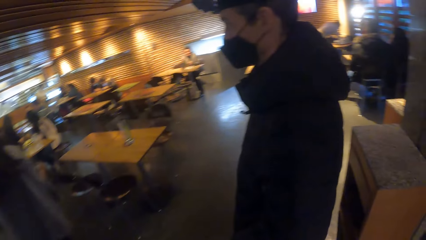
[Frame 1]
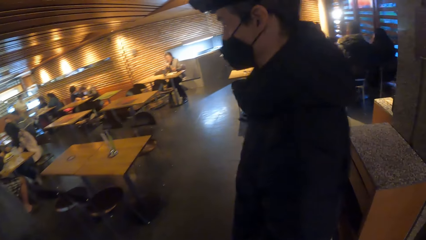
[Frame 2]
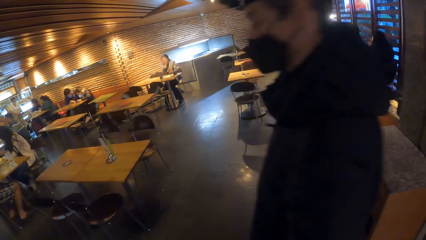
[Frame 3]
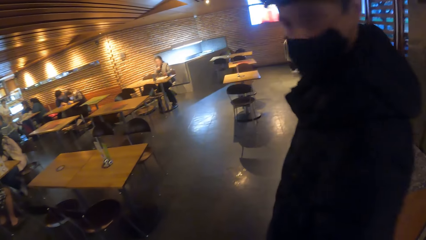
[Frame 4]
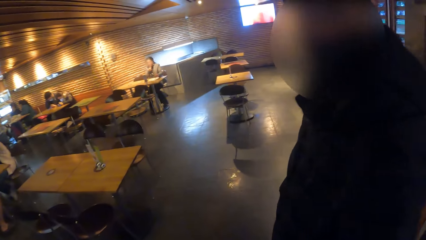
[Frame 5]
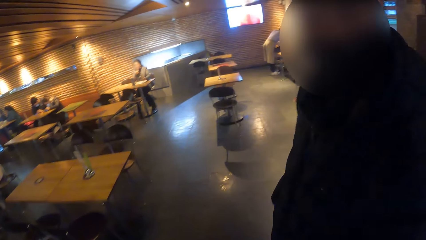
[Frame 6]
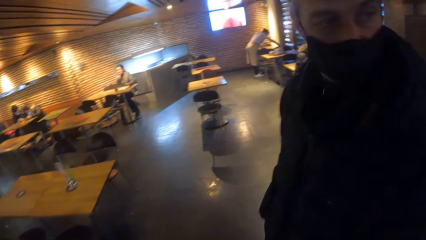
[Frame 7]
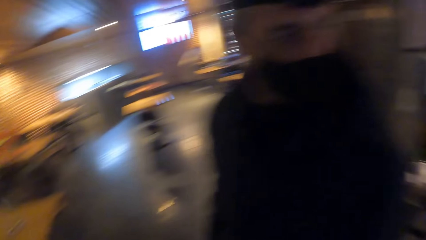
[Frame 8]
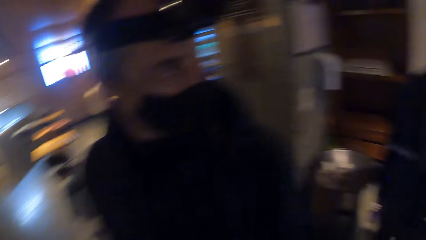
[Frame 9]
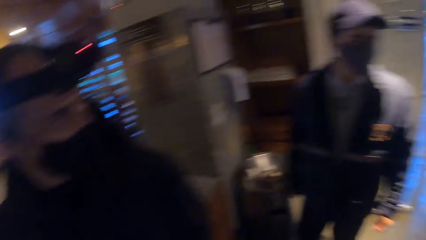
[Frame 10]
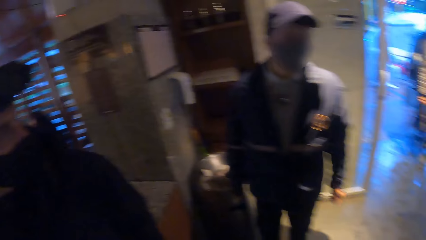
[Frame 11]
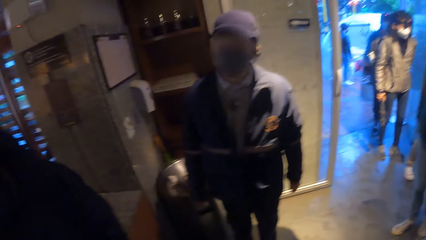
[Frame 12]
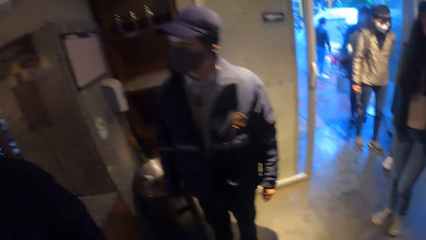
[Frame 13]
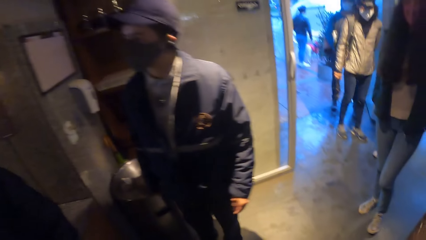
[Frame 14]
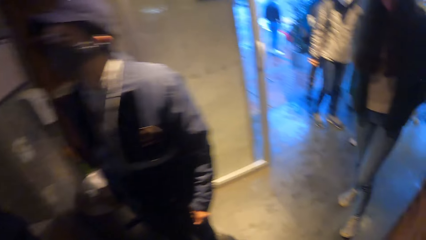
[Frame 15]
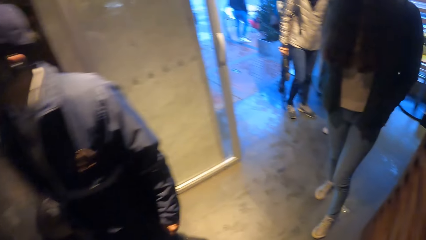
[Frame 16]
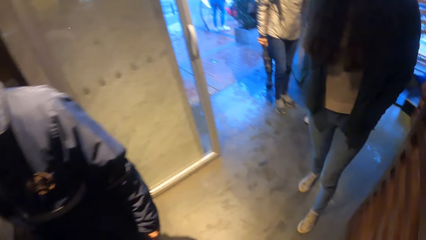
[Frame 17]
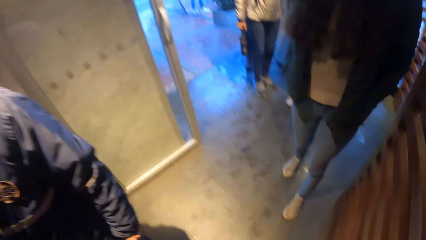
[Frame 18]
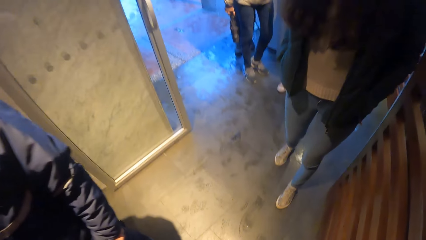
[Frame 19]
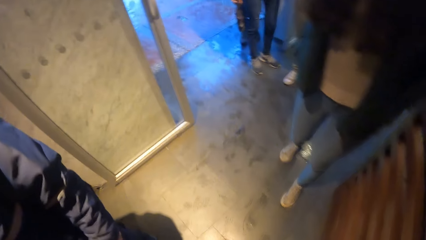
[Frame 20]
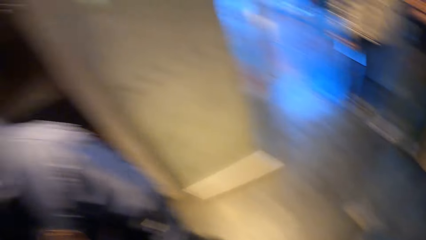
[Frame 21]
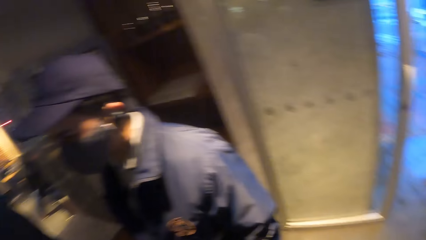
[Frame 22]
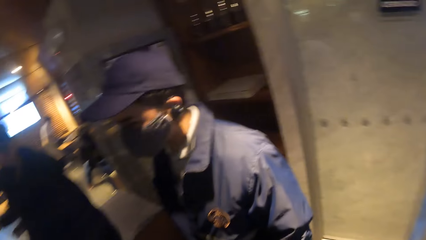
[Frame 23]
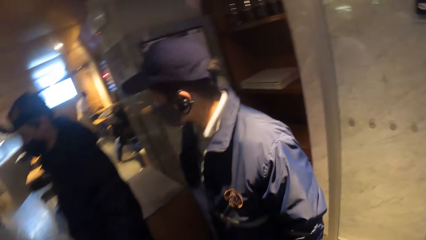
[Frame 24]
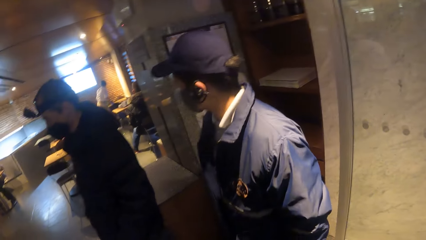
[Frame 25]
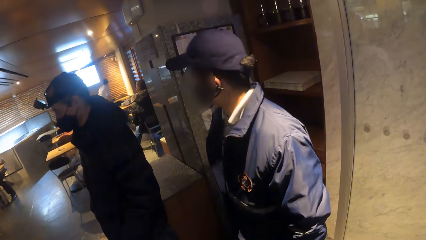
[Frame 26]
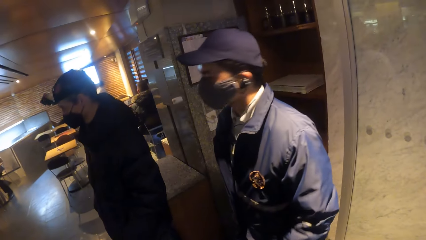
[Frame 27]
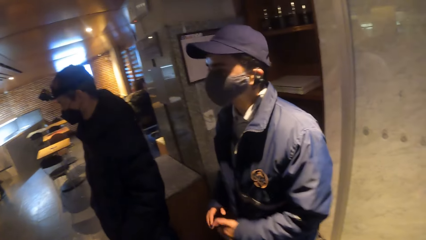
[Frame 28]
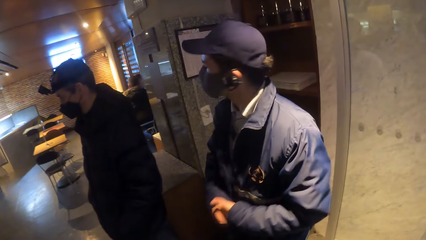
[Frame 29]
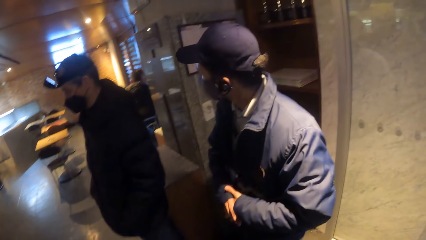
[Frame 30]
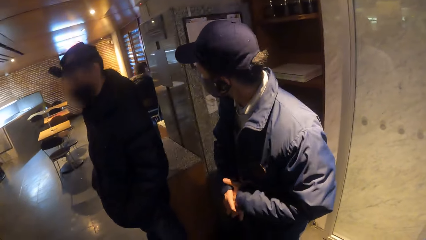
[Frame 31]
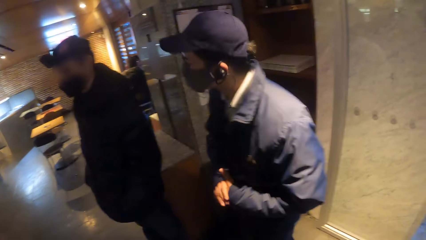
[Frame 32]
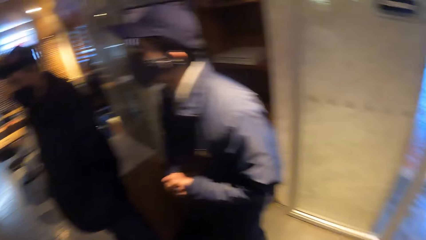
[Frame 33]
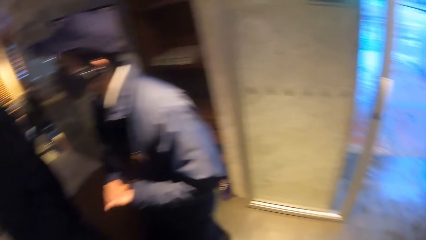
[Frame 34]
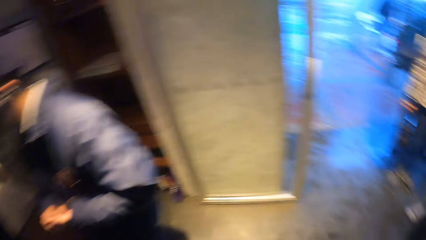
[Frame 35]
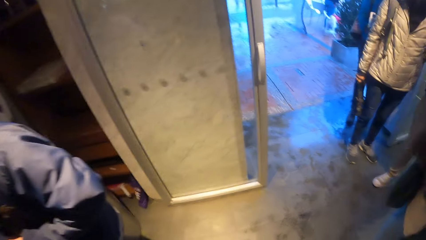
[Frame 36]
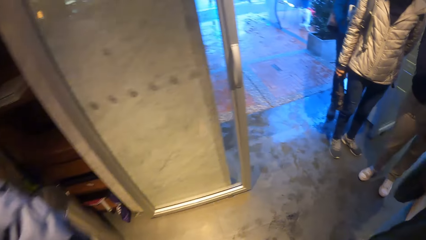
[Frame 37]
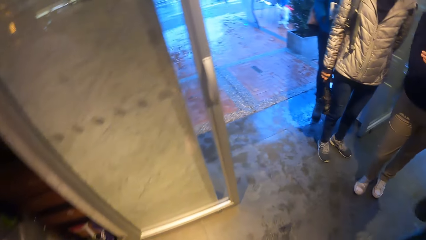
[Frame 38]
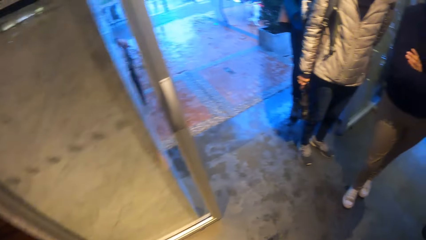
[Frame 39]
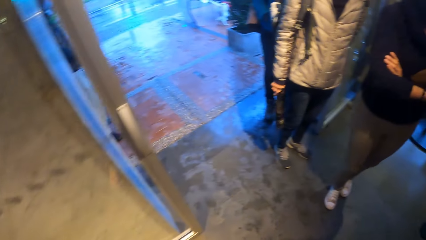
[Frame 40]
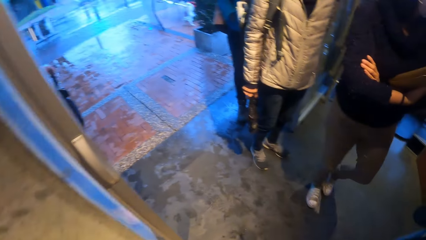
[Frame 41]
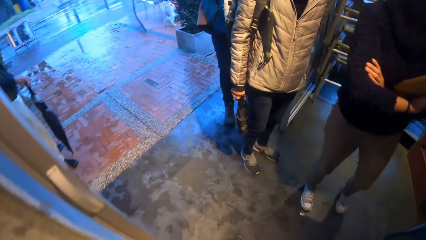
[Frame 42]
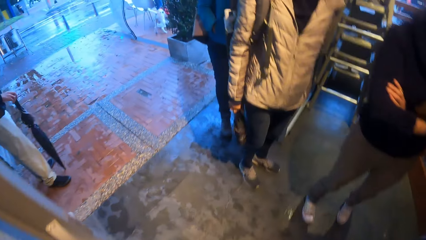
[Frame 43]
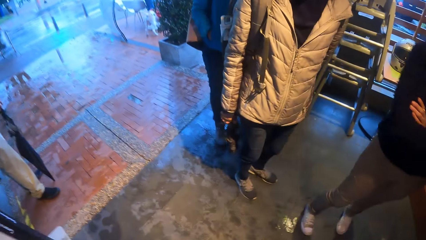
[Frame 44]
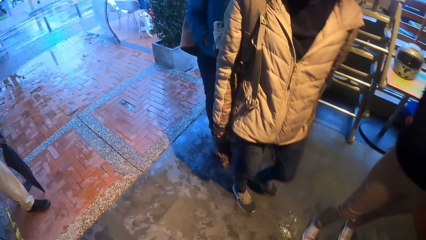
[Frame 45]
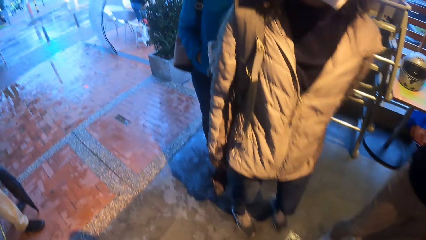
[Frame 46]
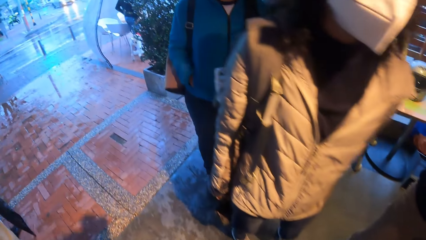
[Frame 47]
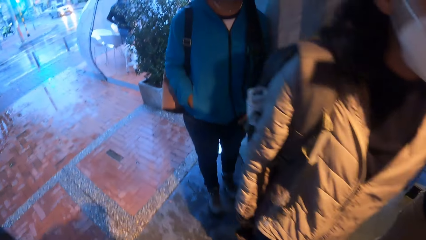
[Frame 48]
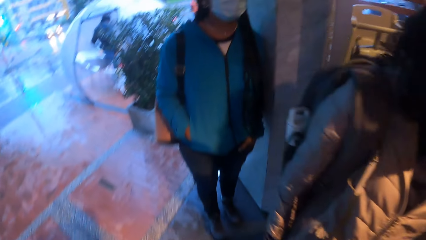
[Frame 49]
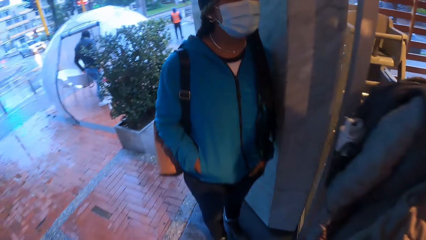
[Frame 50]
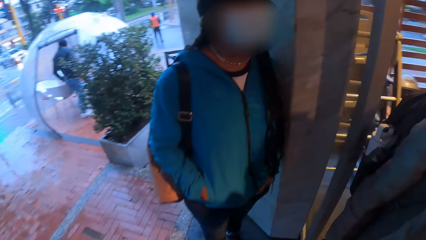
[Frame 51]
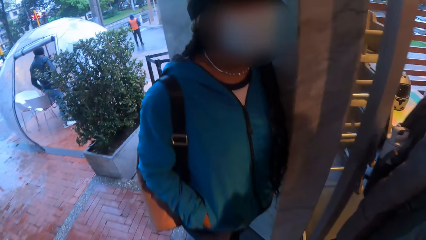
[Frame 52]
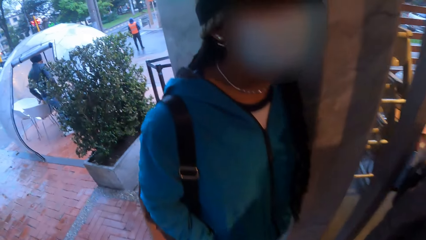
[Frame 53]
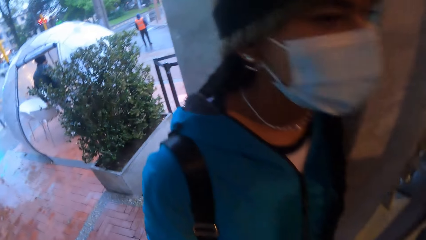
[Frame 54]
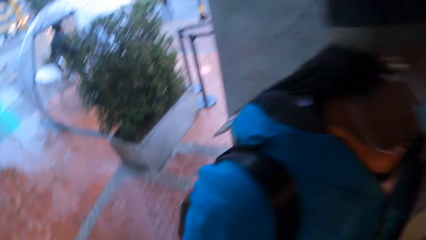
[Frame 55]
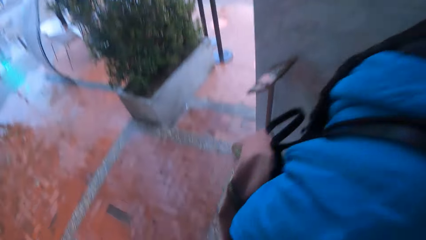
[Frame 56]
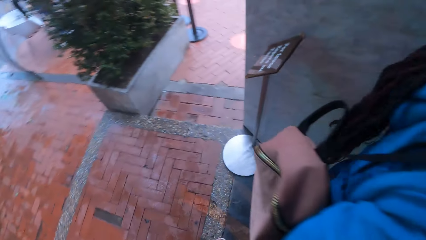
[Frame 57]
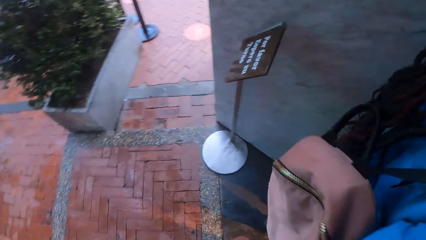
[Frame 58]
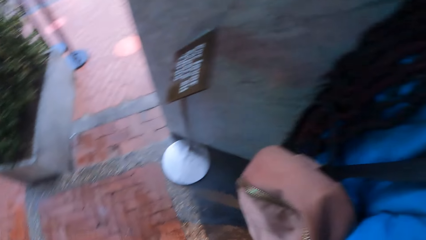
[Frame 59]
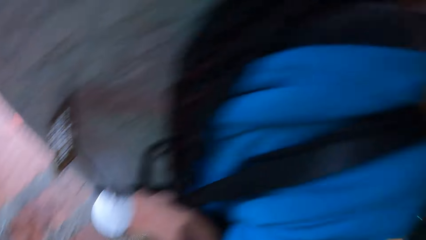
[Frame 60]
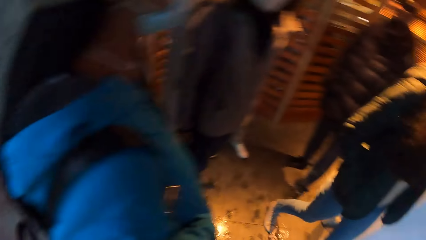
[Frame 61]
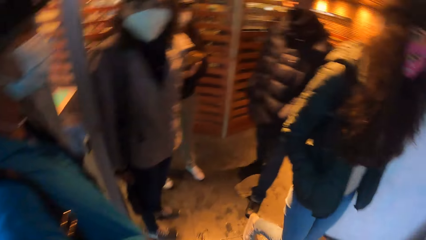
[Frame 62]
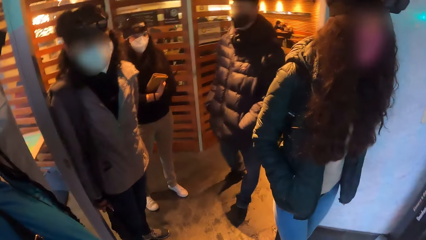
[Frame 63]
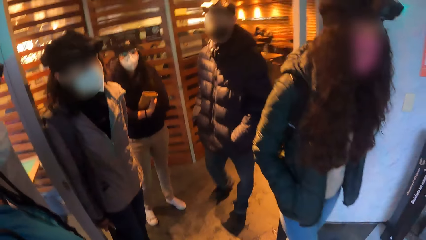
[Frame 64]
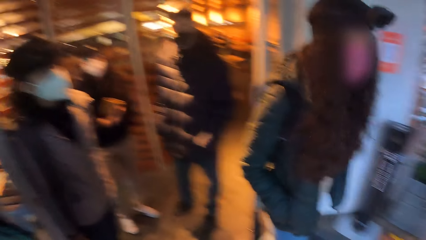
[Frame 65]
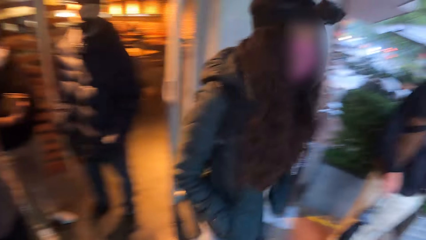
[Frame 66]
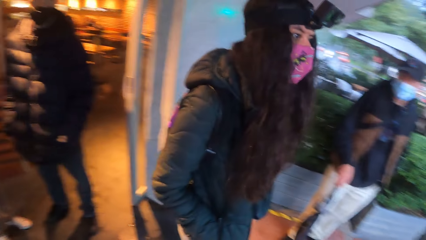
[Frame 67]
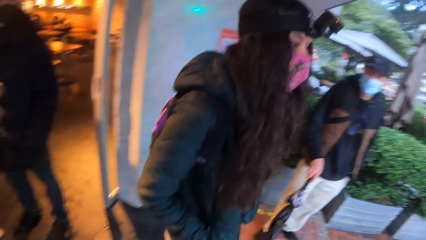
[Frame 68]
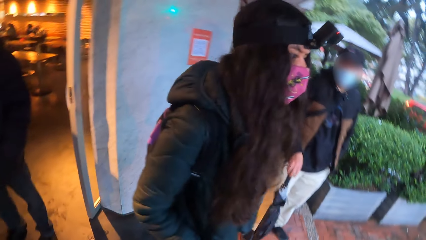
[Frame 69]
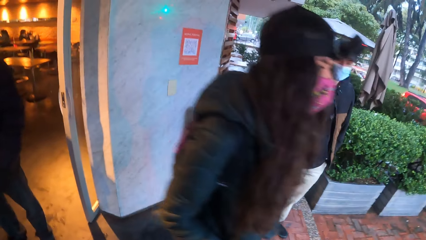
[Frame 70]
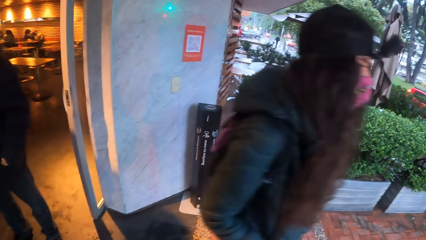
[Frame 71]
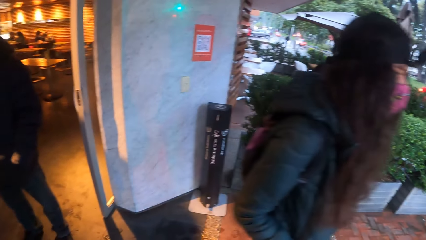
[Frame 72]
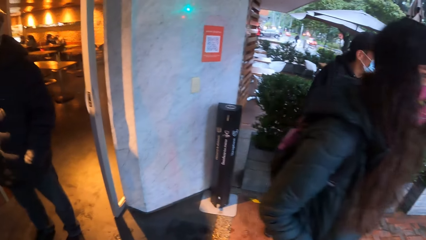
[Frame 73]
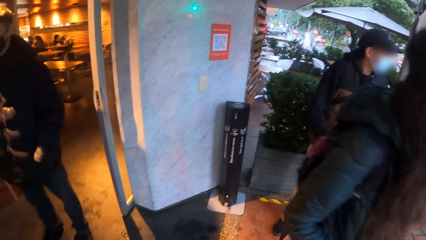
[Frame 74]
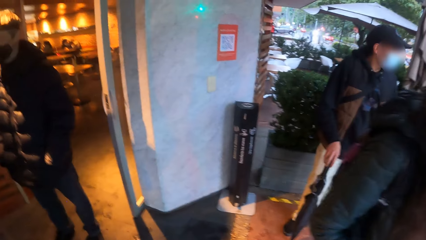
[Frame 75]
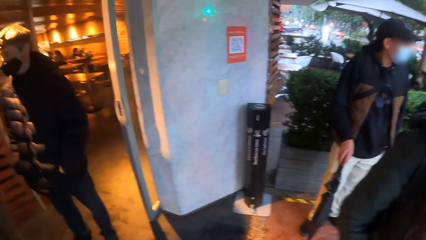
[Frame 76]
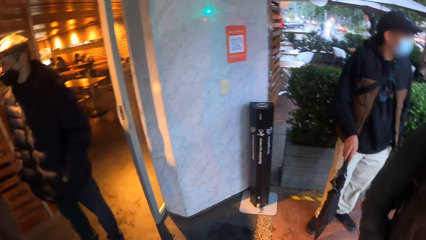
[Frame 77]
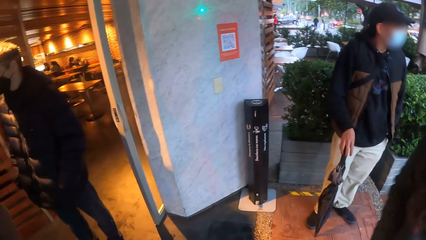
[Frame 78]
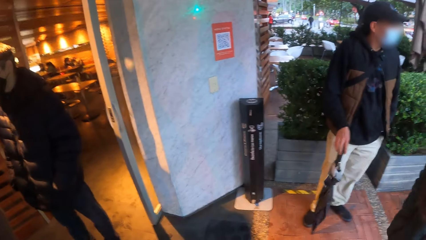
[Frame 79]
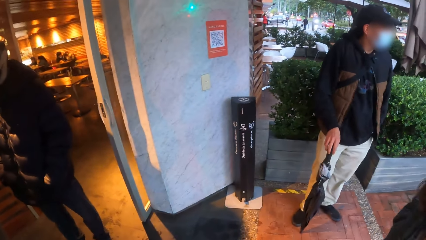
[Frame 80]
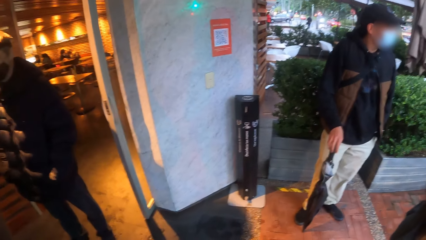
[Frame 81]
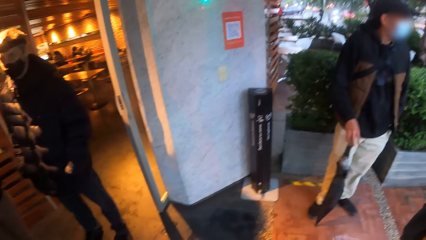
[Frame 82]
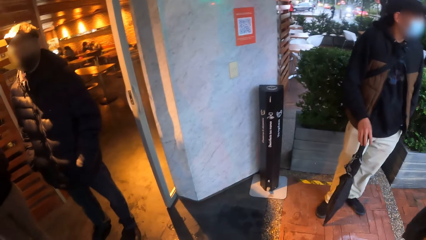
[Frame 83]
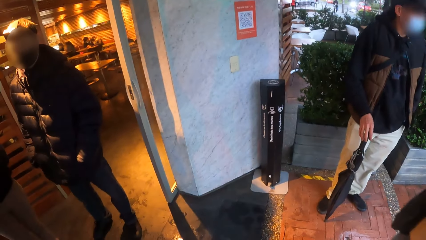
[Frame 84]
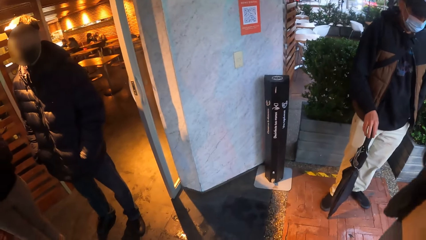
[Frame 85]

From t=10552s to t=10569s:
The camera wearer turns back. They interact with the group of people. They walk to the restaurant's entrance. They walk out of the restaurant. They turn back.
